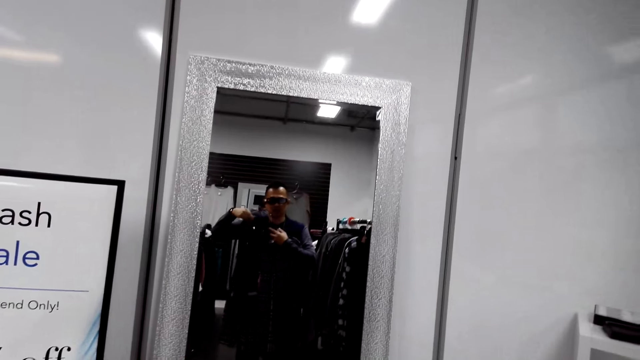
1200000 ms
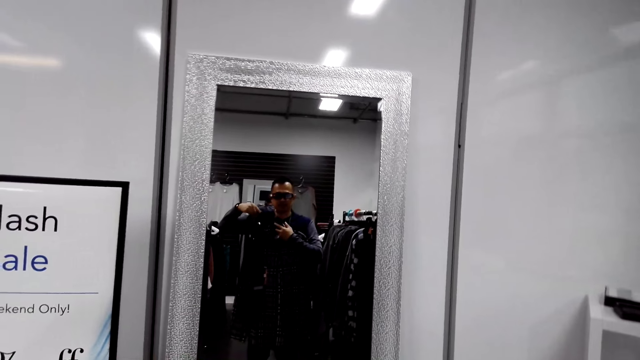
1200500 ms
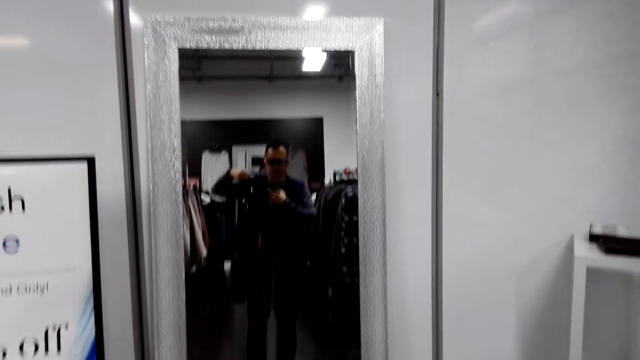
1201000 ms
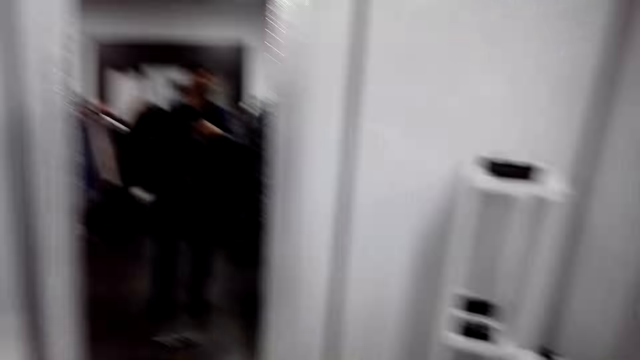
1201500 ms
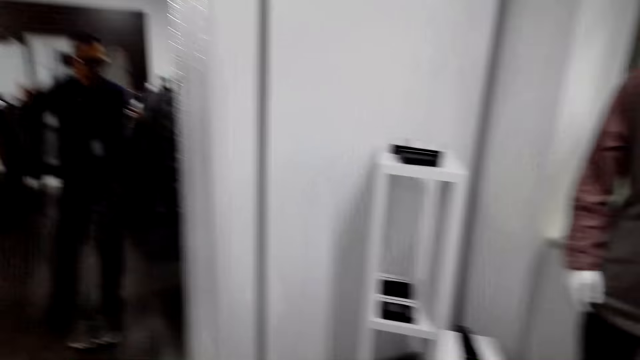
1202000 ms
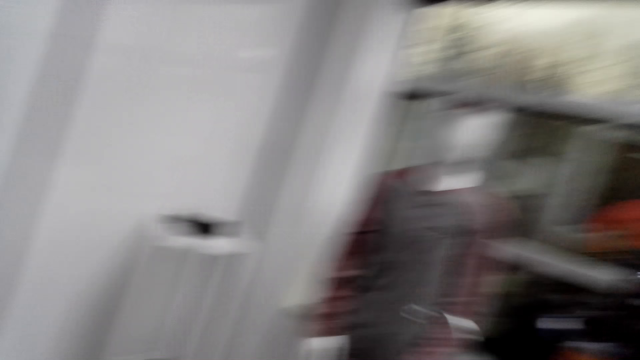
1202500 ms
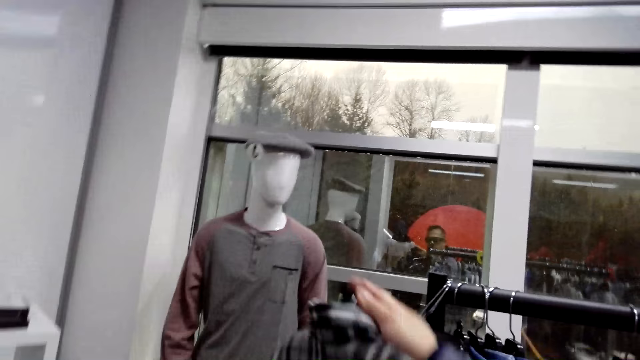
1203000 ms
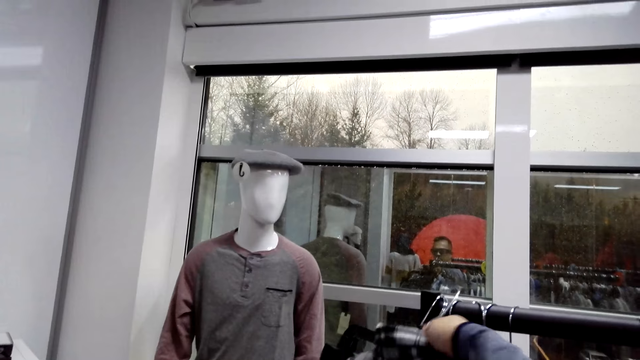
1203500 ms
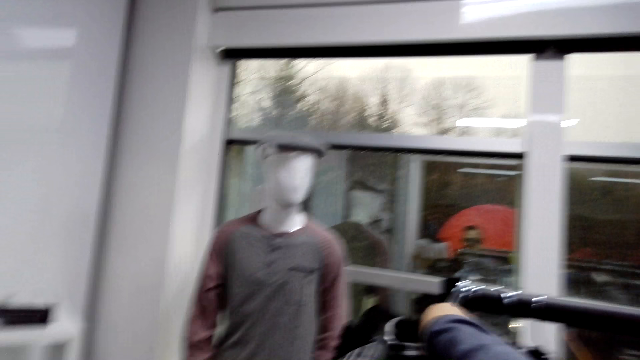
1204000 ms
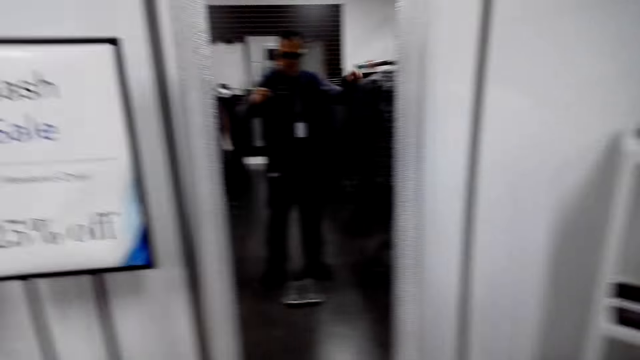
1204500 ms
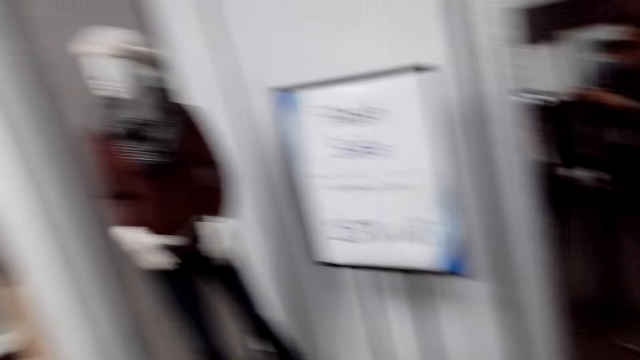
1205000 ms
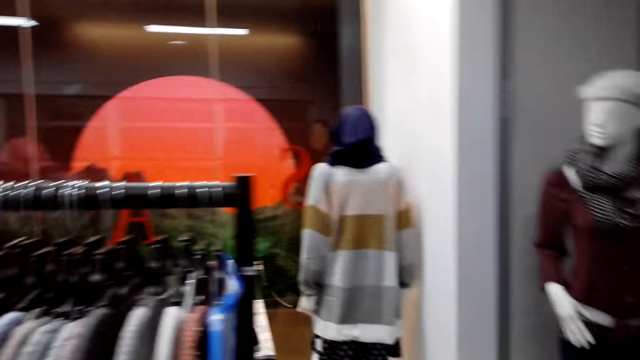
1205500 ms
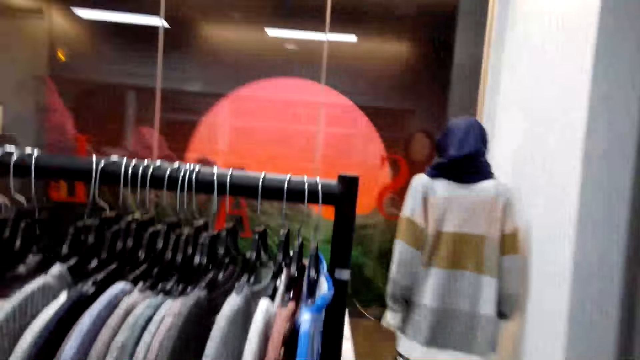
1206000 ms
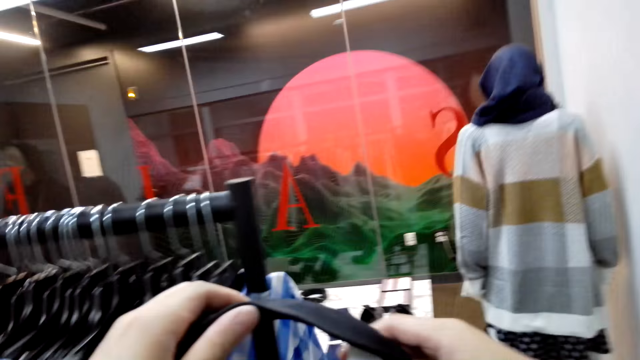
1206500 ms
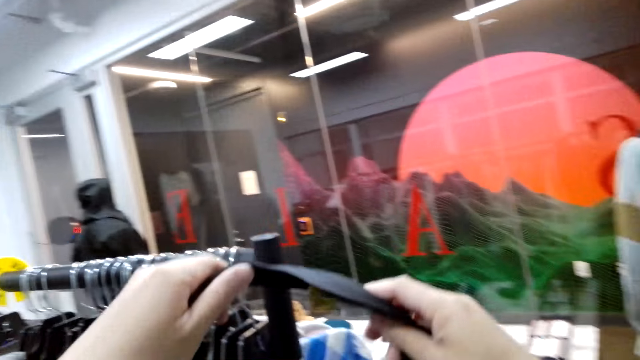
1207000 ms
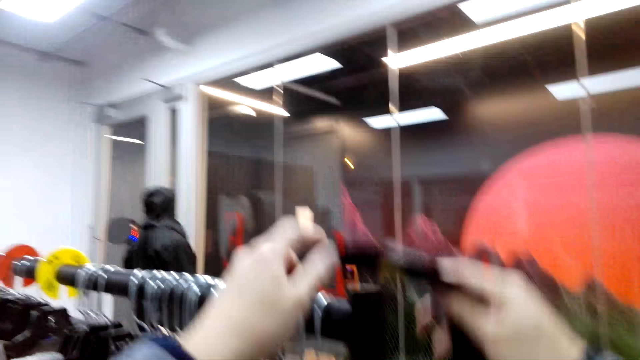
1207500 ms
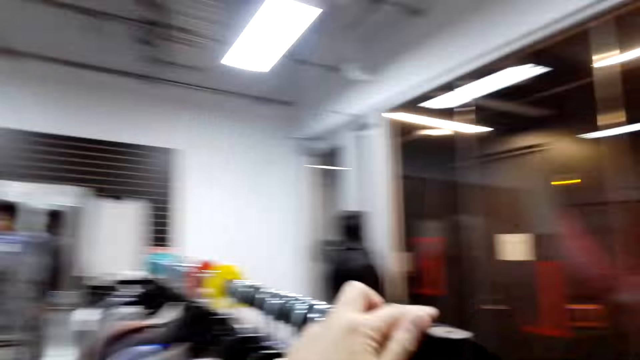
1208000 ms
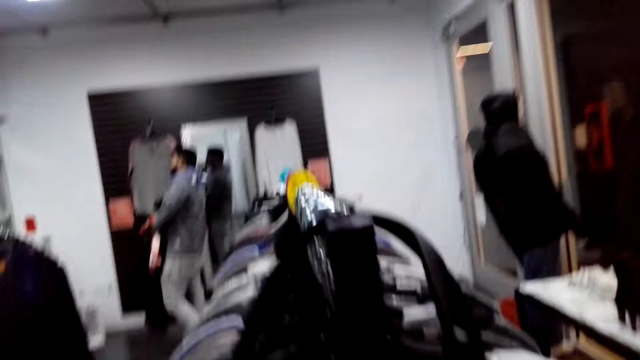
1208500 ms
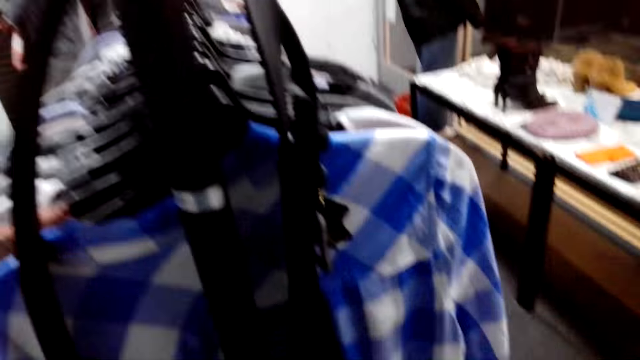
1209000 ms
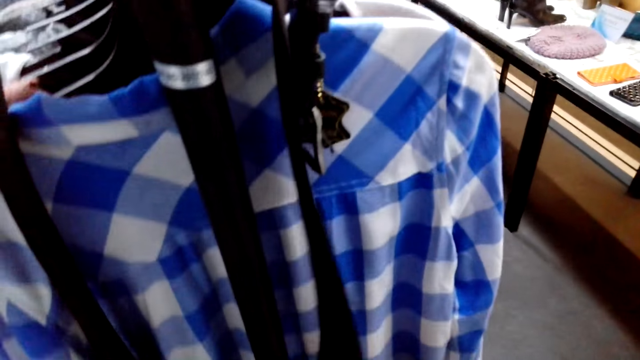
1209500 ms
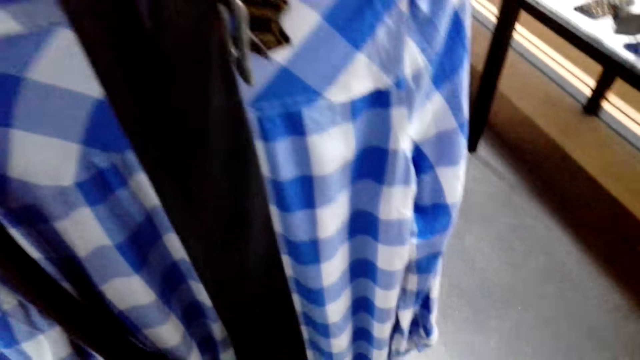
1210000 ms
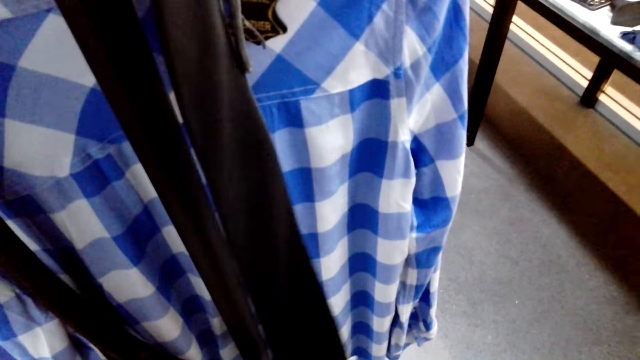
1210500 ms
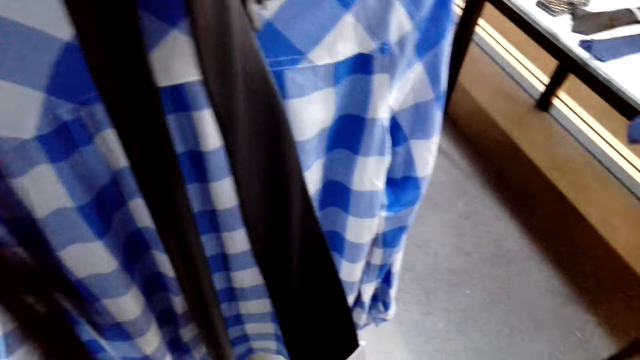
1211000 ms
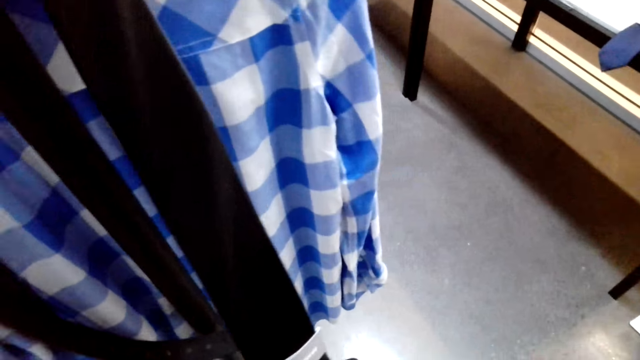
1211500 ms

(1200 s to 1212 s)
The camera wearer hangs a scarf on the hanging rod.

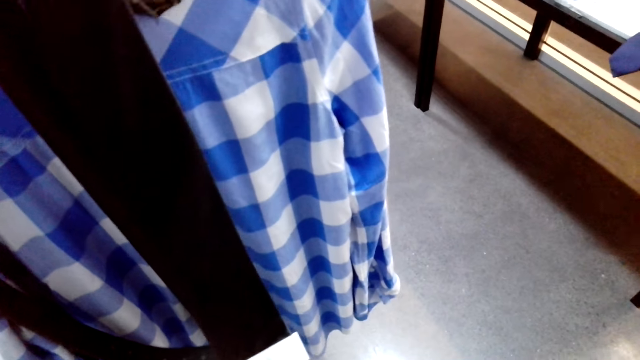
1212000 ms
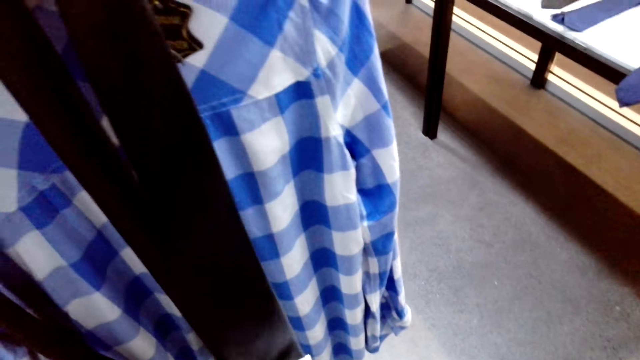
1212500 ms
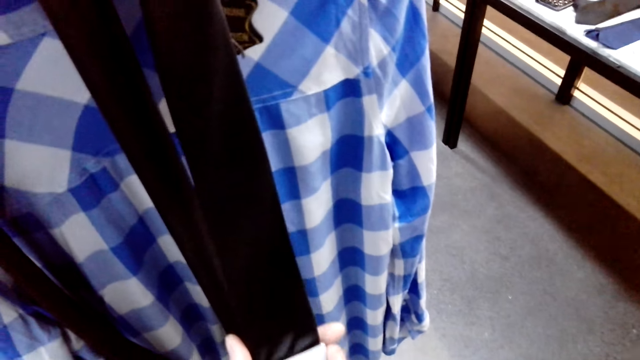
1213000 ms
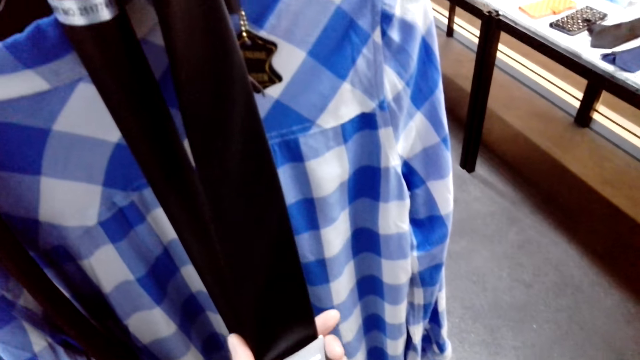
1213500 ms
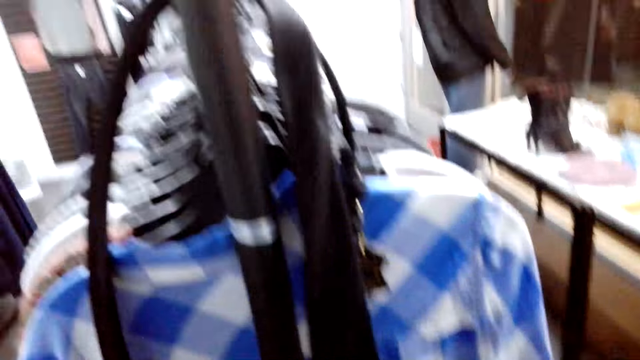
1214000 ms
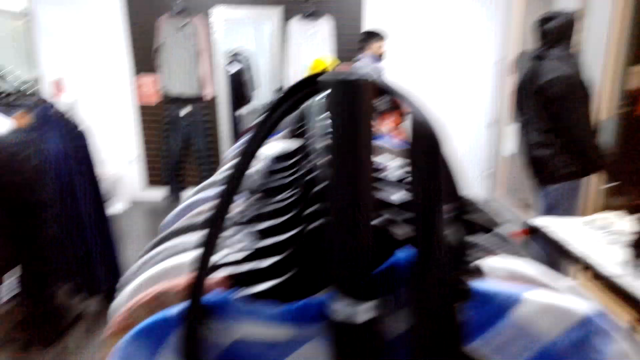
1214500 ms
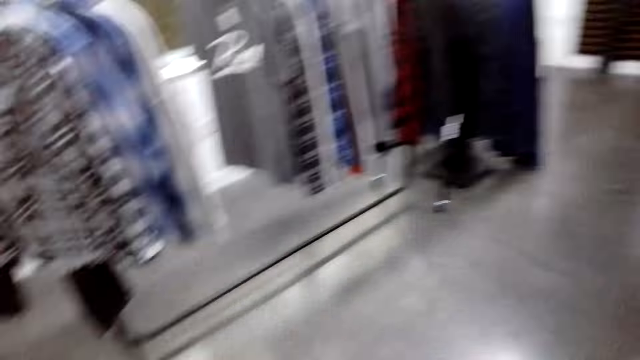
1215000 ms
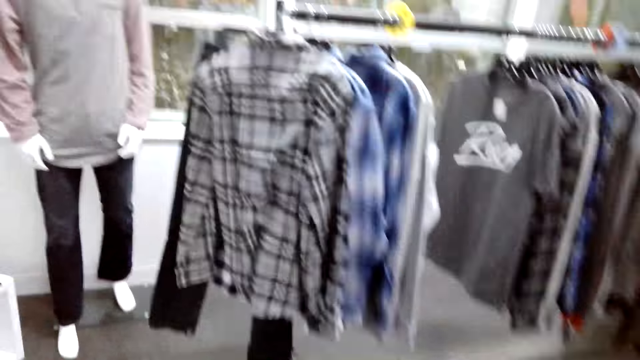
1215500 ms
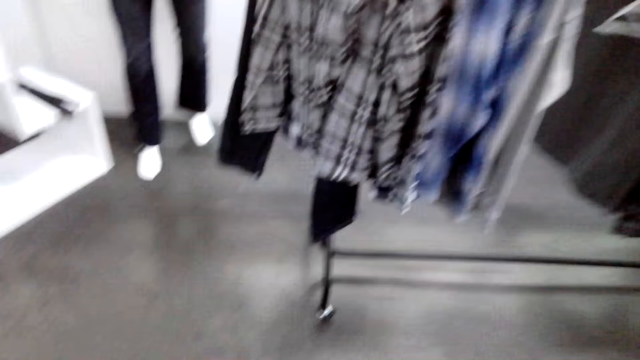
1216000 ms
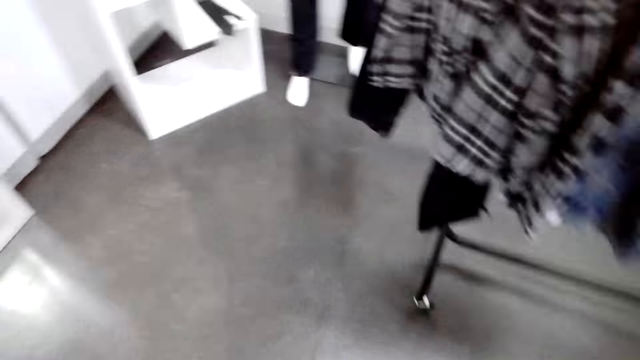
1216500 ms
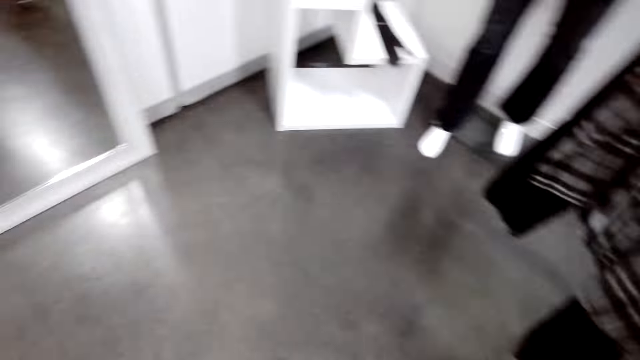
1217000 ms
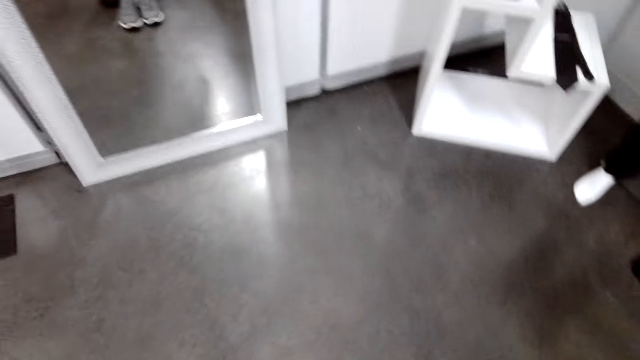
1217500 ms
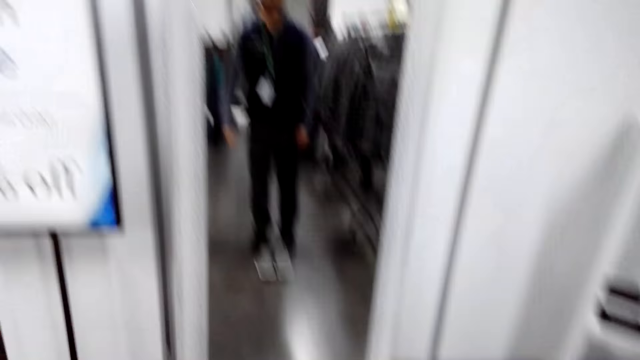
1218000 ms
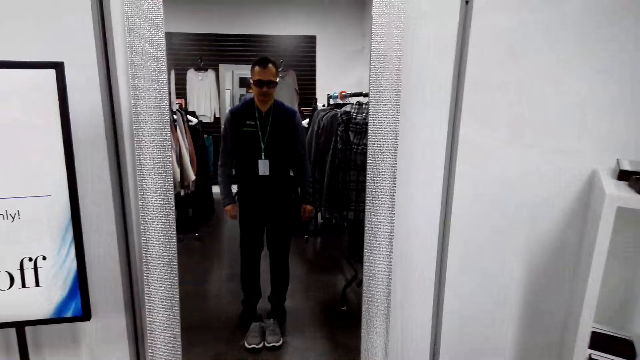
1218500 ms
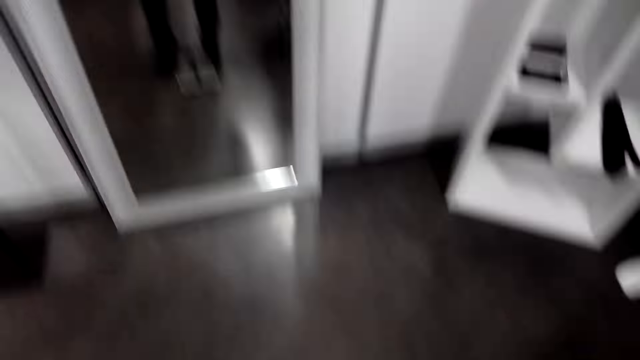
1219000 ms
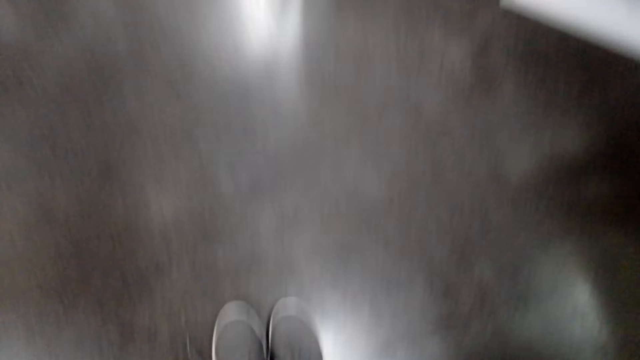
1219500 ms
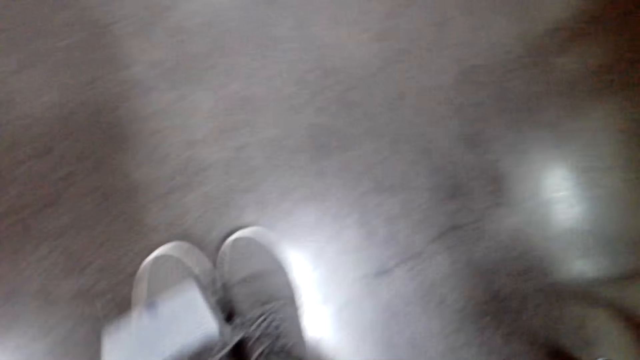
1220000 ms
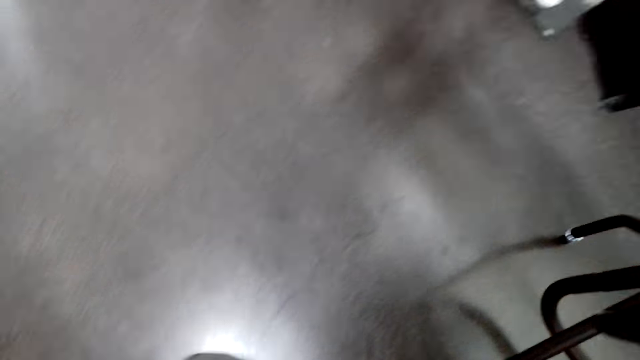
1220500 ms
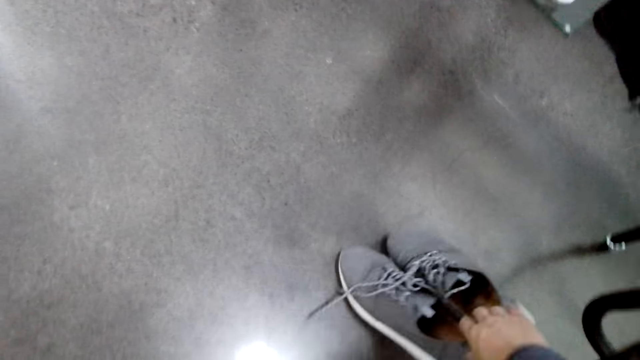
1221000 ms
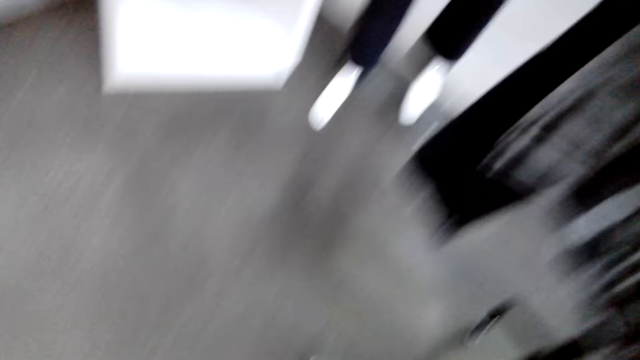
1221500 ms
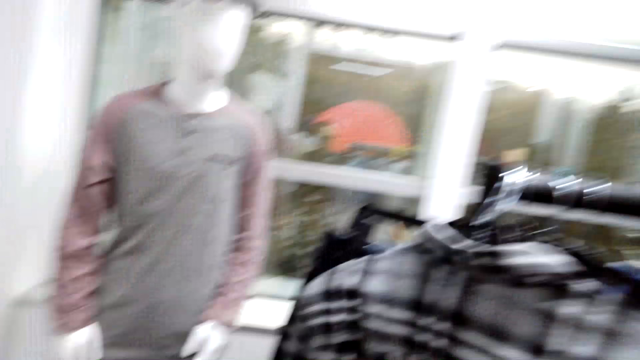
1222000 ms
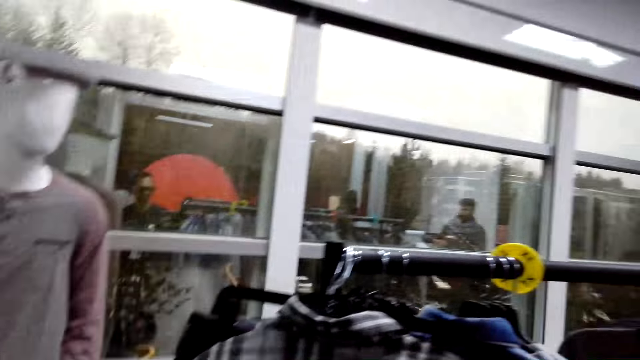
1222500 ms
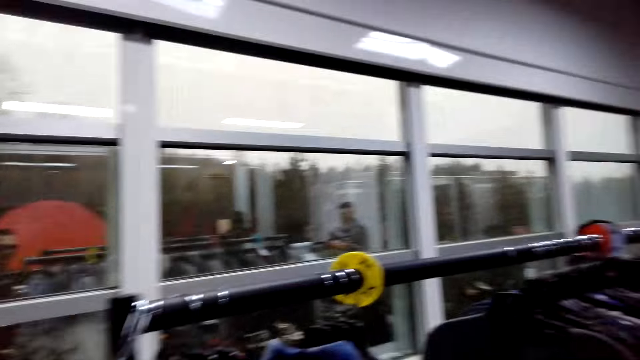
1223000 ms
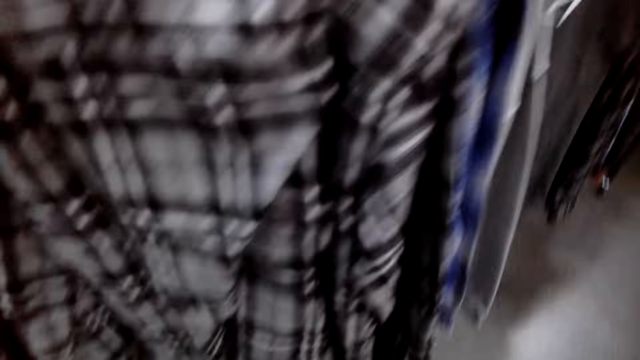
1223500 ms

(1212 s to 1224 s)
The camera wearer moves around. They move shoes away on the floor.
